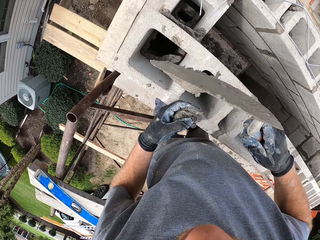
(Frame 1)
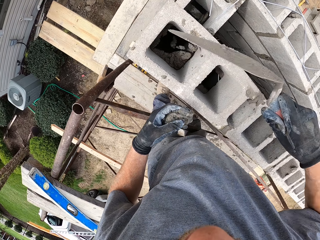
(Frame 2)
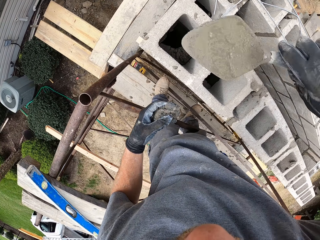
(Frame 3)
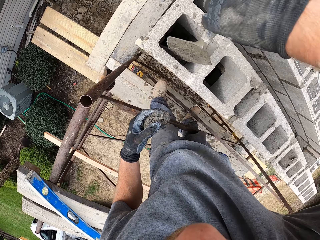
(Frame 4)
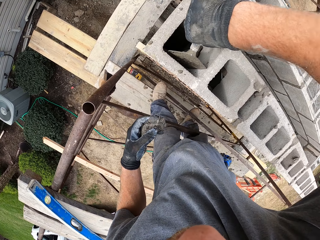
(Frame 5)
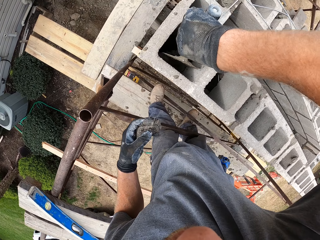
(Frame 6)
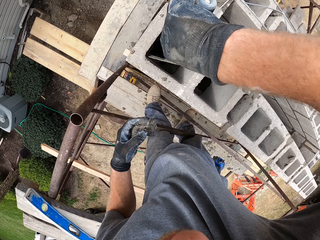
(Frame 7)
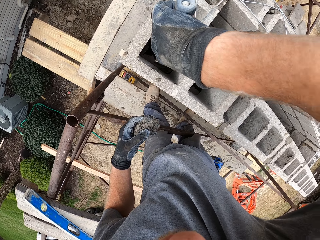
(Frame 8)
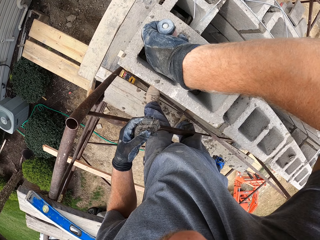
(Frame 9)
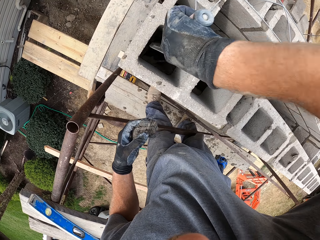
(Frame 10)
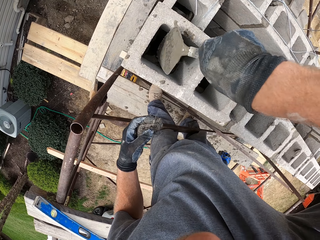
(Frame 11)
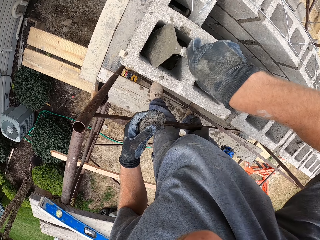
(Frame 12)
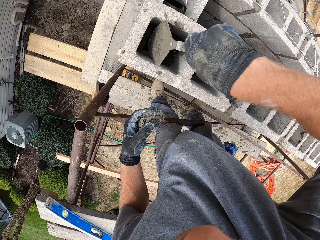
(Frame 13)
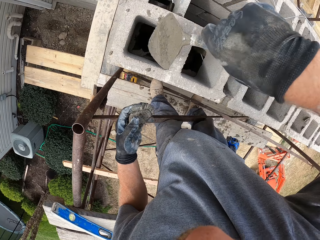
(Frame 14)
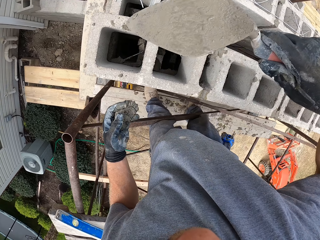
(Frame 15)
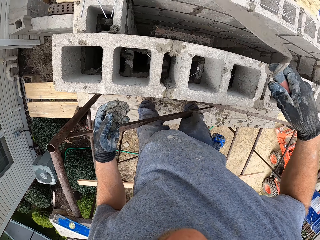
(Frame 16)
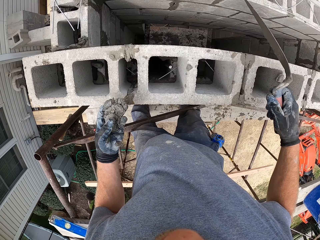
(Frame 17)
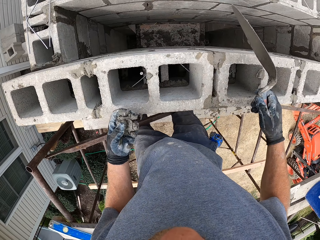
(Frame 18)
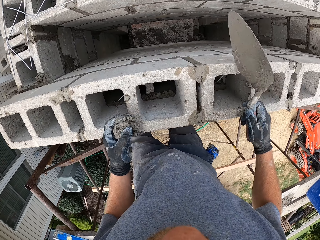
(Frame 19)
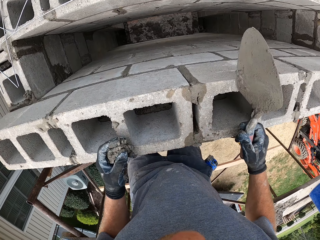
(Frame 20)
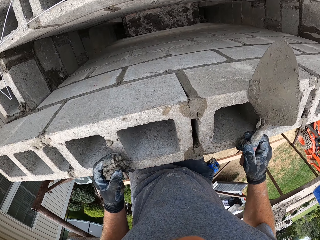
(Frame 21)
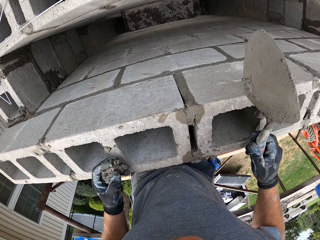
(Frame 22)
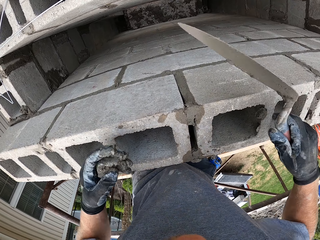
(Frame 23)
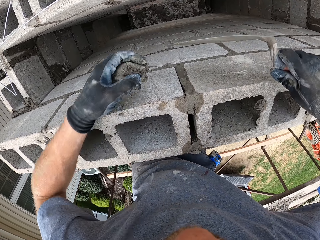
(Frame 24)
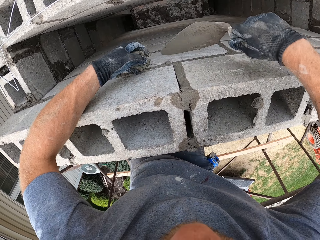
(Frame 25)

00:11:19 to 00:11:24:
The camera wearer pours the mortar into the bricks. They throw concrete in the block, push the concrete in the block, move the trowel away from the wall, rest the hand on the block and move the hand towards the wall.

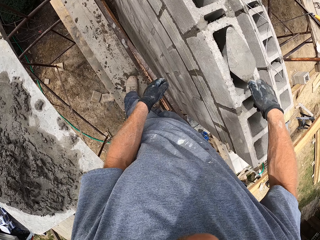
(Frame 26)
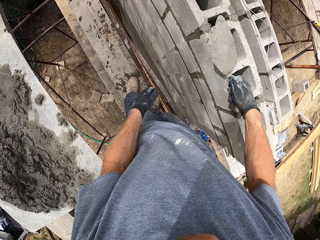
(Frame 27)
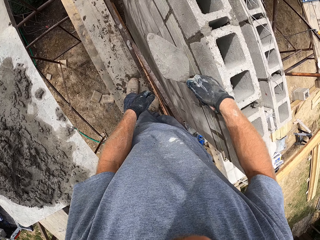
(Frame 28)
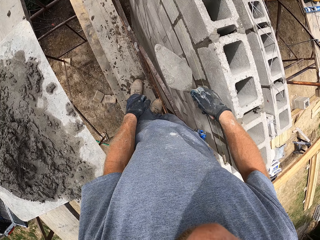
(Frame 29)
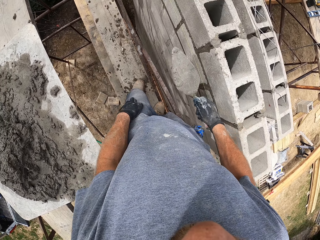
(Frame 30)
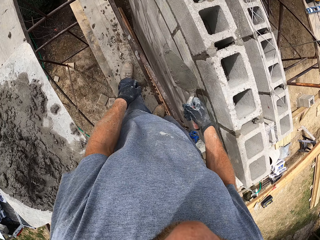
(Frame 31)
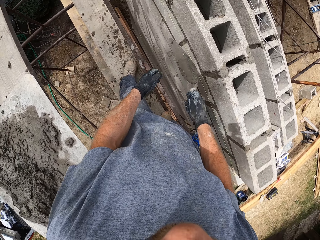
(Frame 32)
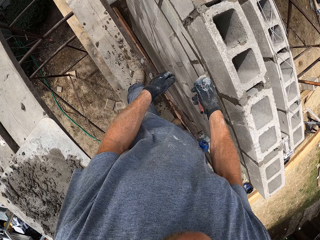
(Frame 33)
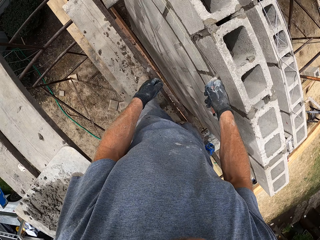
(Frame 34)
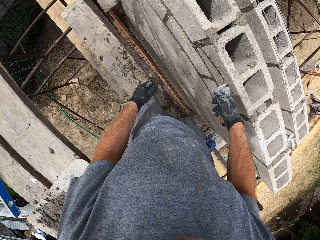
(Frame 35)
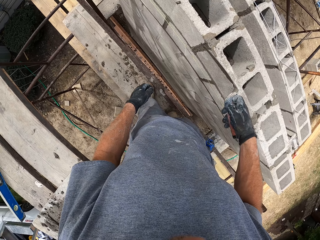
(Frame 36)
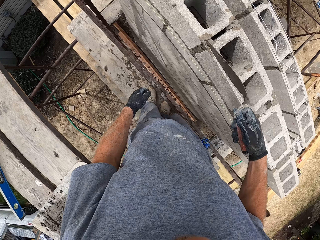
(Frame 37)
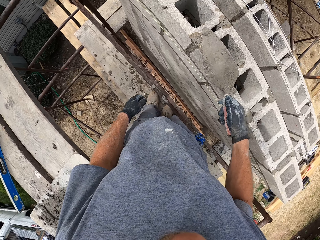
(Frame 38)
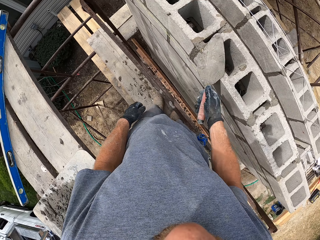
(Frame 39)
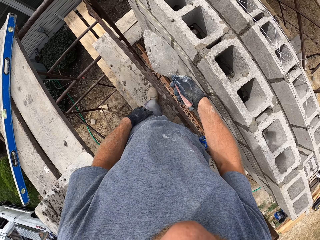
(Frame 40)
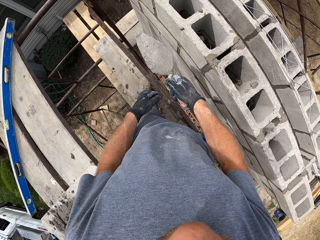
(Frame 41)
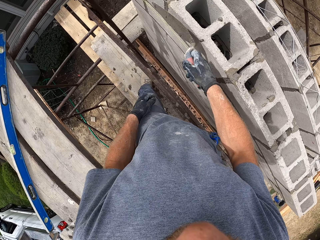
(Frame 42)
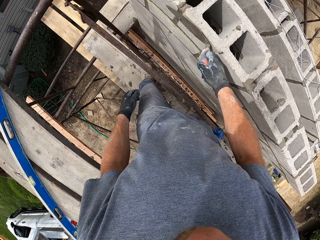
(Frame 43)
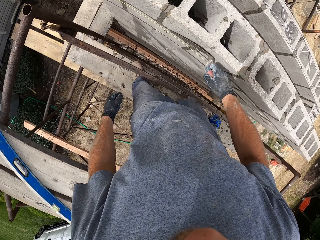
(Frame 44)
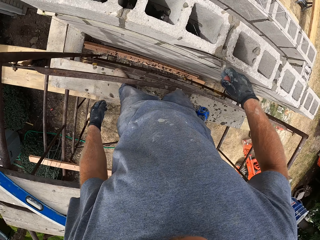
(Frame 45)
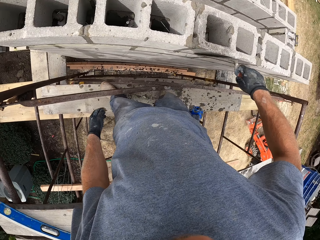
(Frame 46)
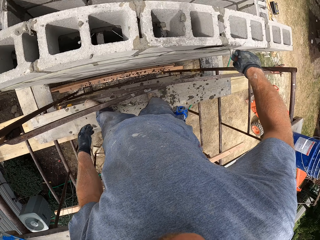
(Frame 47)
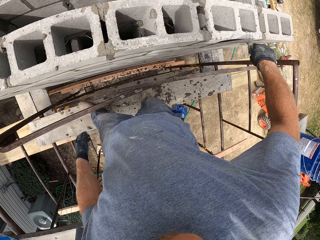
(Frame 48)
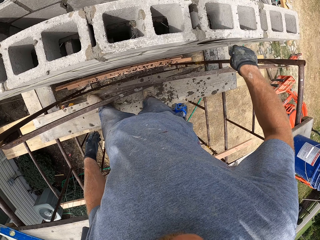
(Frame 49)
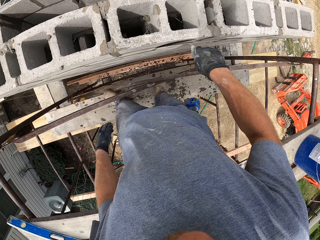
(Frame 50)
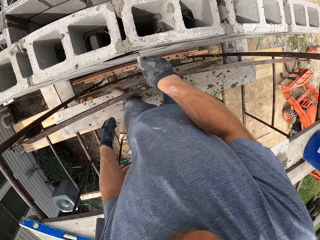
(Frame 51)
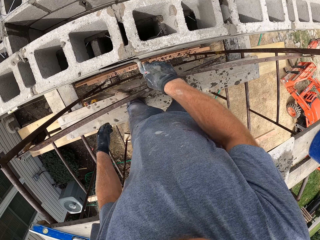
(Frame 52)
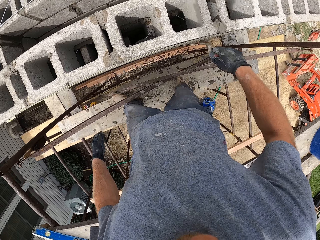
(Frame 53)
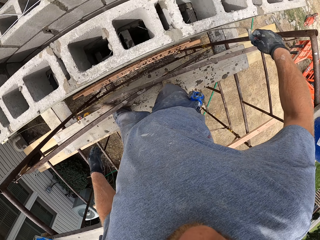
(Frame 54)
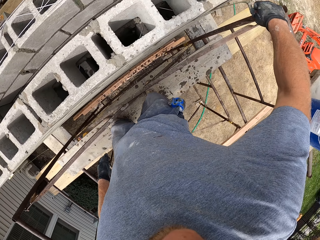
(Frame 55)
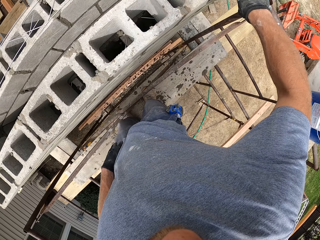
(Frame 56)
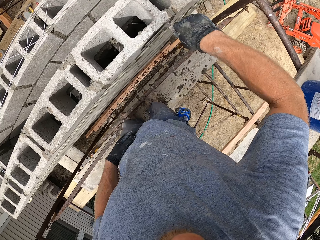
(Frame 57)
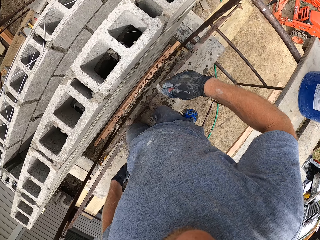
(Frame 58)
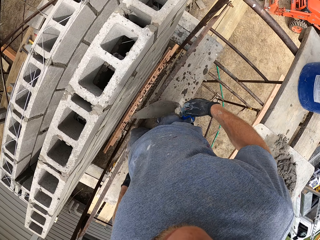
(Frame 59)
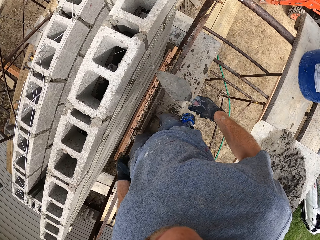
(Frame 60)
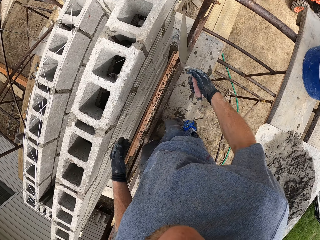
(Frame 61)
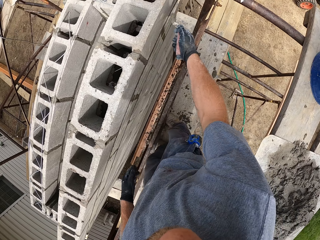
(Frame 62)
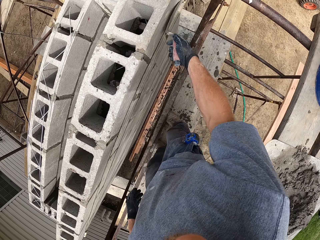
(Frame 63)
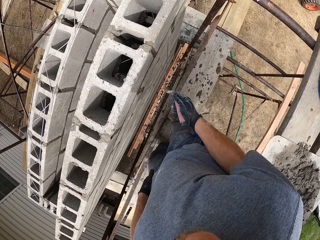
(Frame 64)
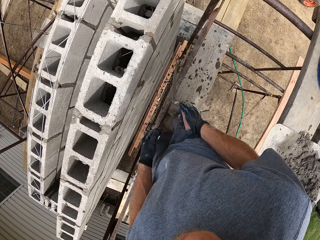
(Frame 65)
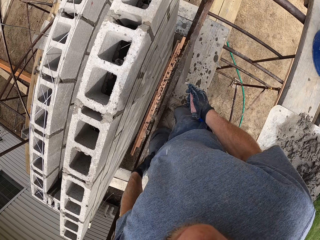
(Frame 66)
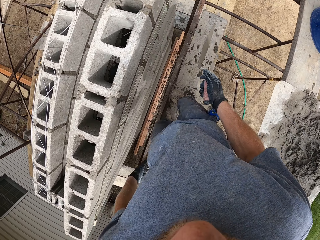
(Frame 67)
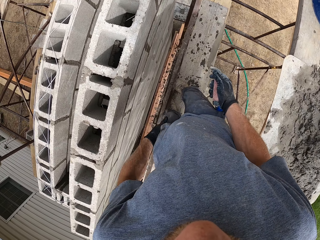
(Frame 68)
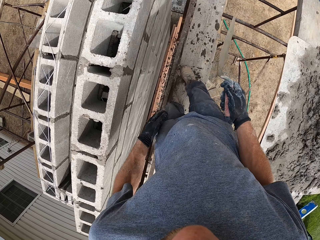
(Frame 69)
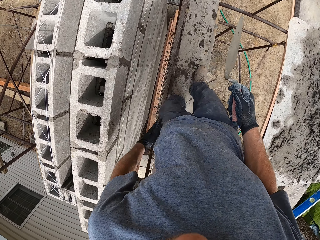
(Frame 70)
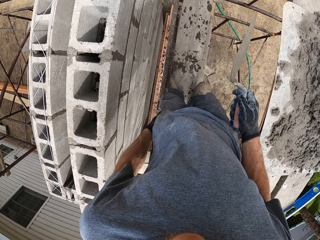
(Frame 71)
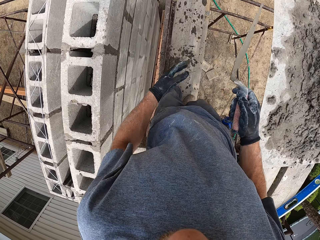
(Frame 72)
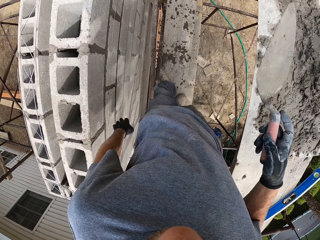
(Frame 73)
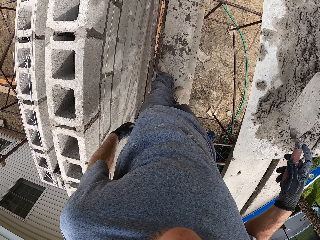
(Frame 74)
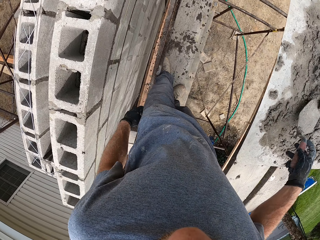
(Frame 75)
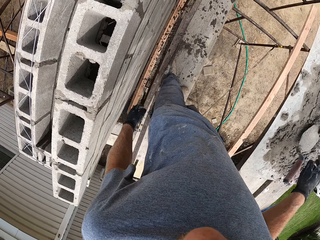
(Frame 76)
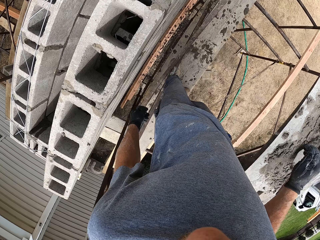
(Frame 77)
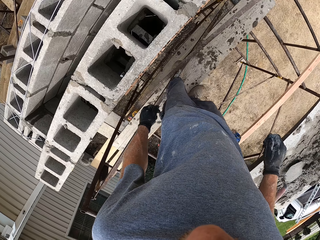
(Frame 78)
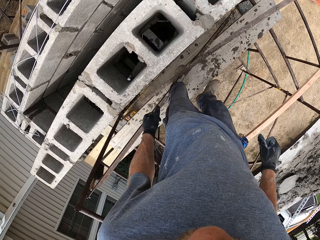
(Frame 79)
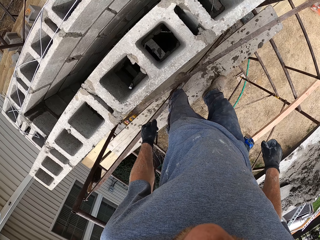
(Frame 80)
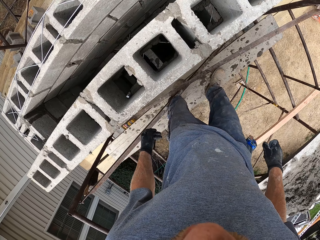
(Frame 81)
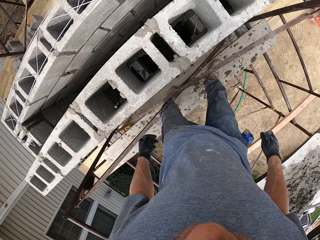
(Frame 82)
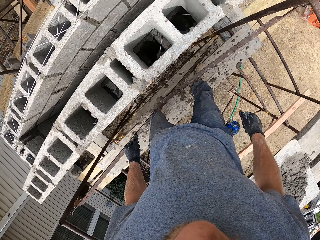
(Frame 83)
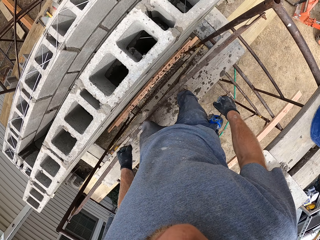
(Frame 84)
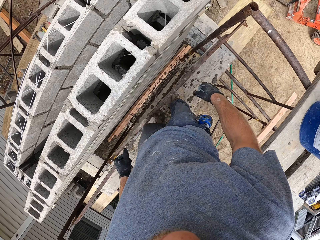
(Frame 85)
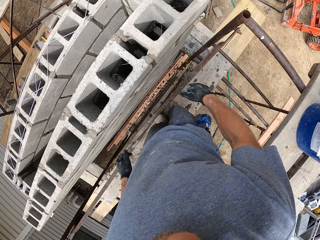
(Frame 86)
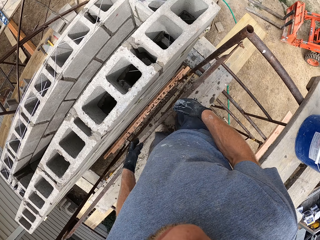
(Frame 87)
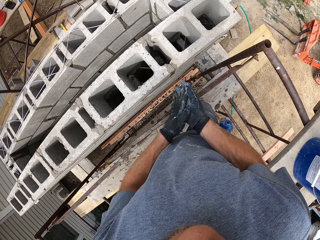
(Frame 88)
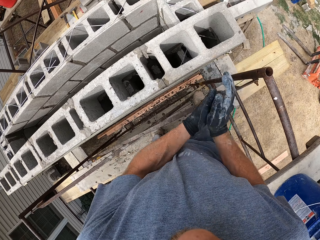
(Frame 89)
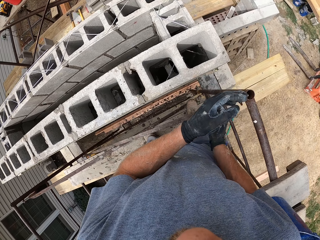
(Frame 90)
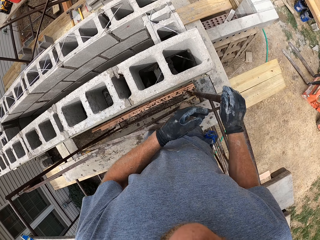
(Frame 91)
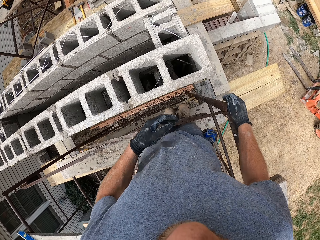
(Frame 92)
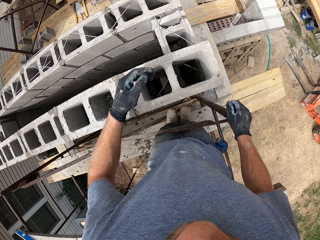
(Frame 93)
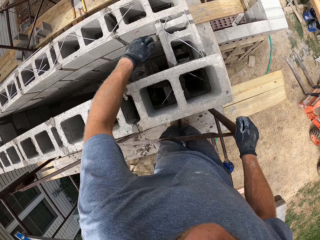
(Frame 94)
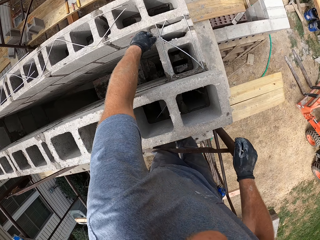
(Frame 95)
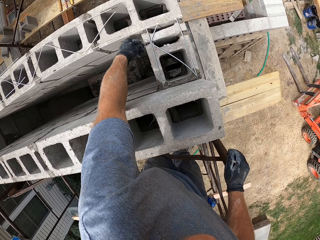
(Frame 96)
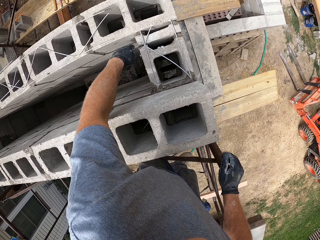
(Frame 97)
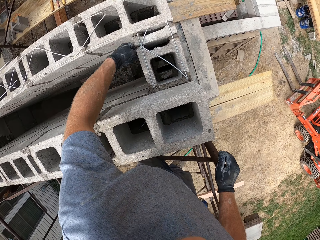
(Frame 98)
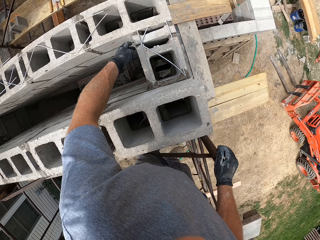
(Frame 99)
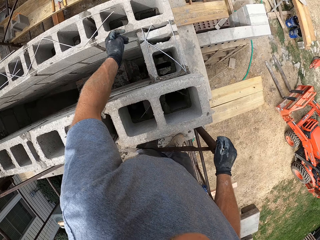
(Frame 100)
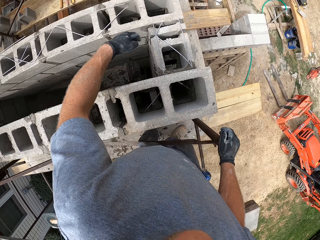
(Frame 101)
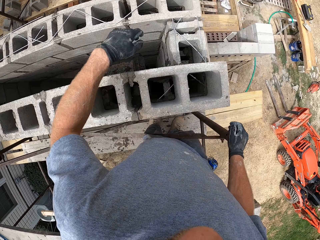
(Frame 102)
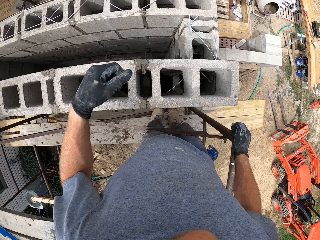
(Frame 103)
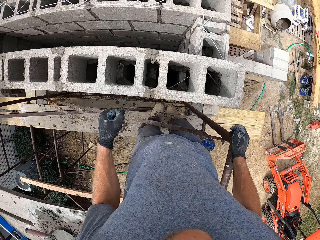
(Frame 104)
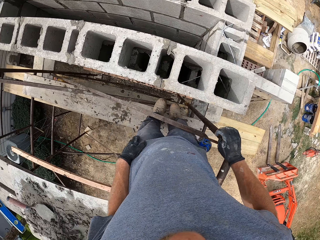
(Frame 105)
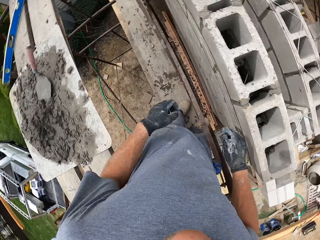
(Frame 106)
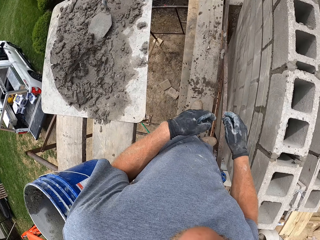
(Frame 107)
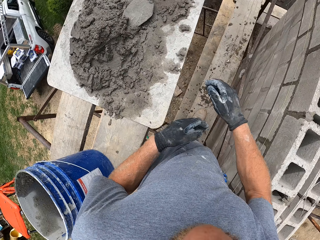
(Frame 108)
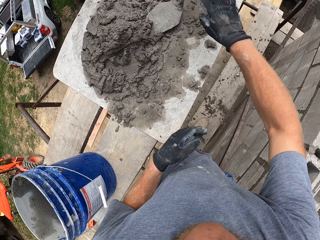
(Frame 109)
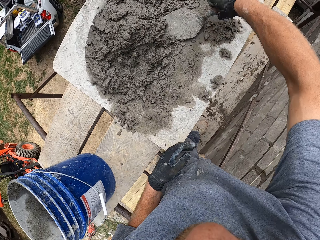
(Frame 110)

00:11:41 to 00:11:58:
The camera wearer moves. He rubs his left hand on his trousers. He turns. He places the hand trowel on the wooden plank. He turns. He moves his fingers. He moves. He rubs his hands together. He places his right hand on the scaffold. He holds the scaffold. He adjusts the steel wire on the bricks. He touches the wall. He moves his hand away from the wall. He turns.
